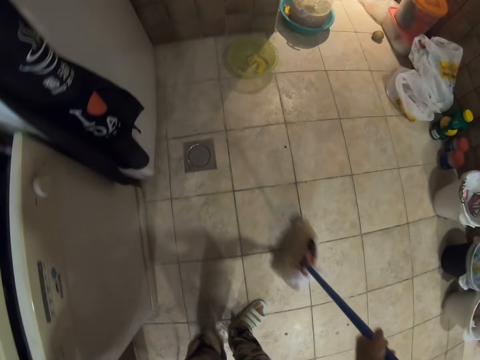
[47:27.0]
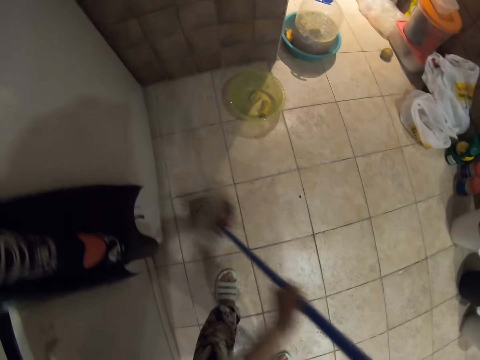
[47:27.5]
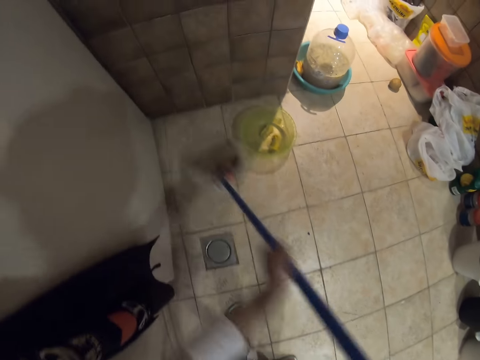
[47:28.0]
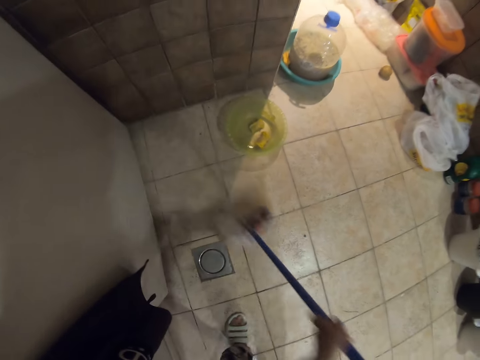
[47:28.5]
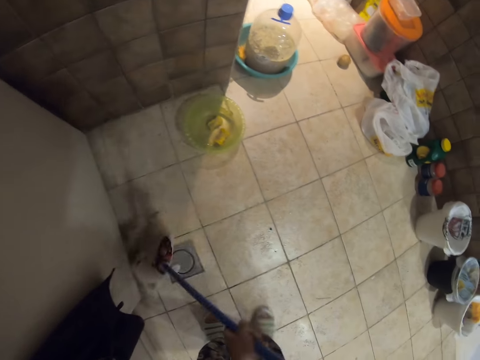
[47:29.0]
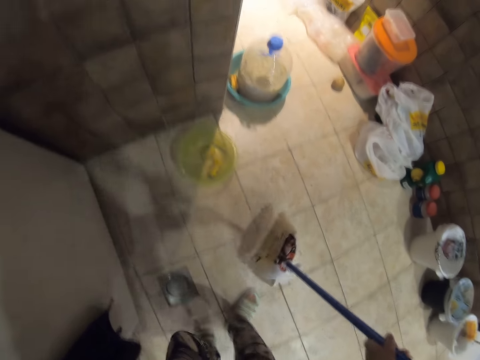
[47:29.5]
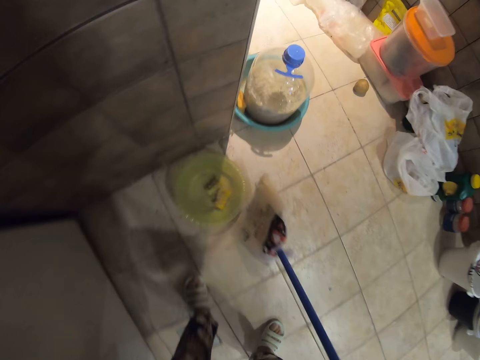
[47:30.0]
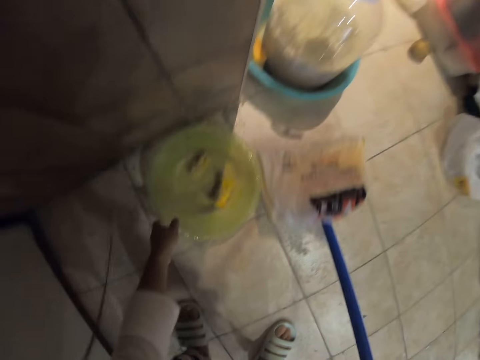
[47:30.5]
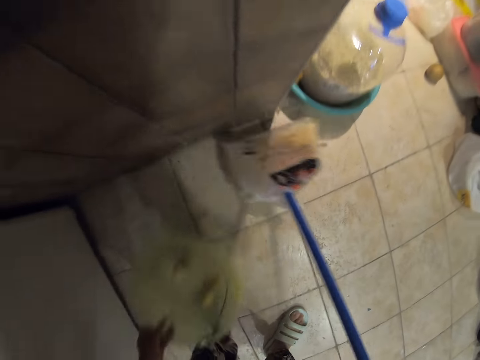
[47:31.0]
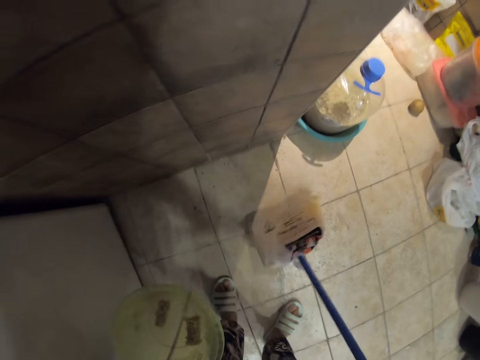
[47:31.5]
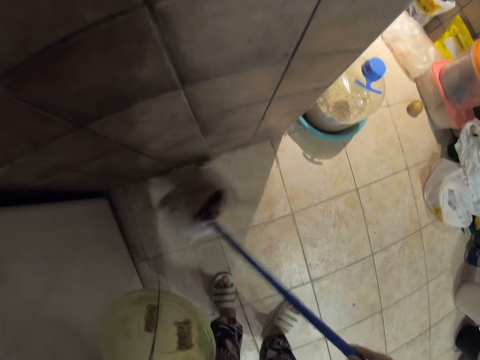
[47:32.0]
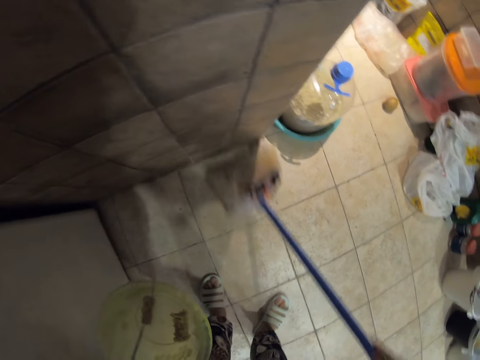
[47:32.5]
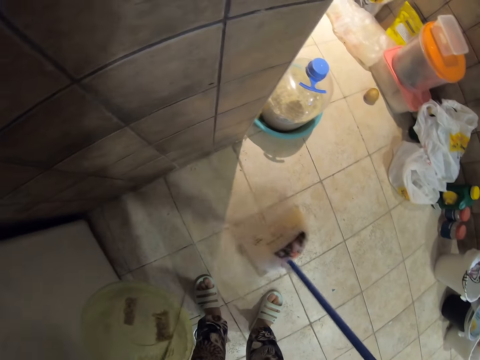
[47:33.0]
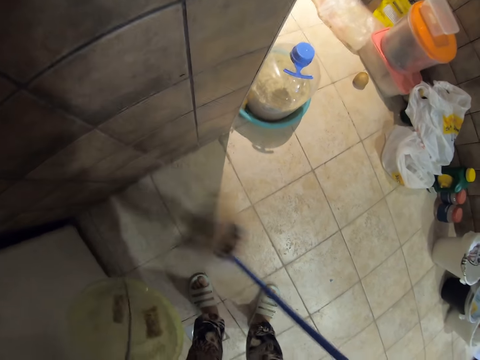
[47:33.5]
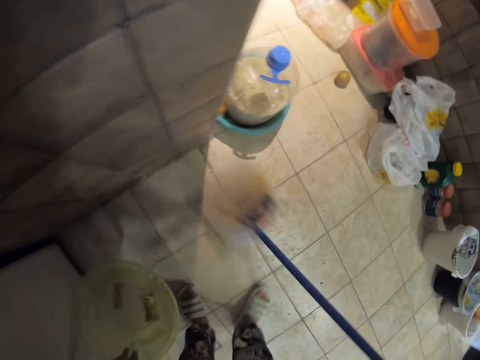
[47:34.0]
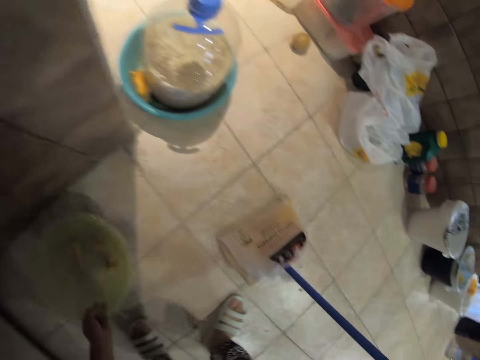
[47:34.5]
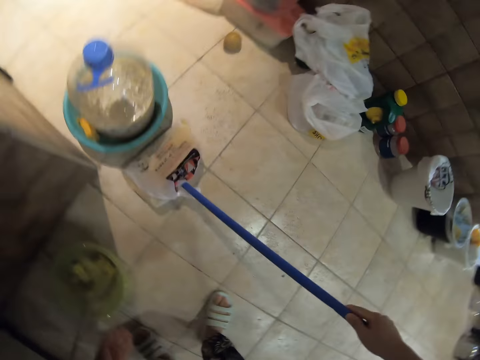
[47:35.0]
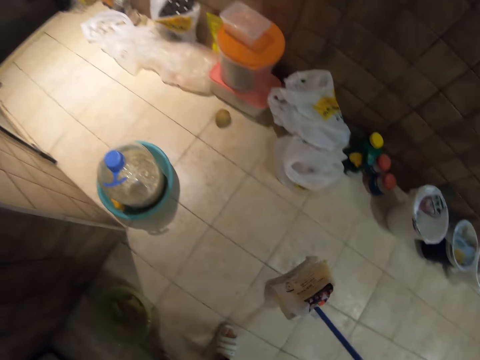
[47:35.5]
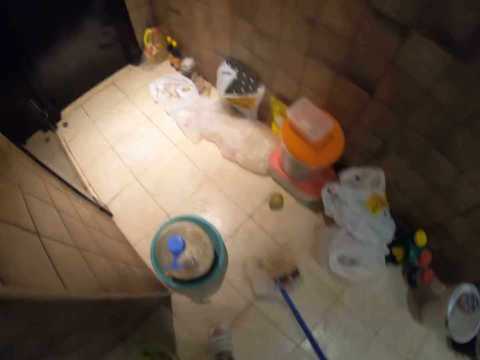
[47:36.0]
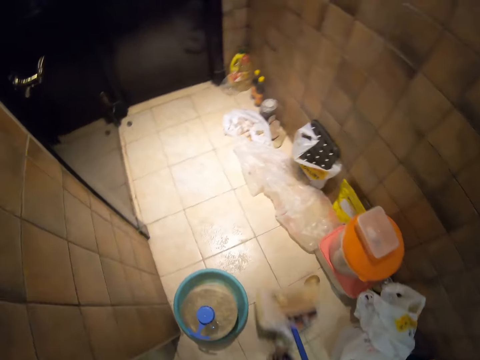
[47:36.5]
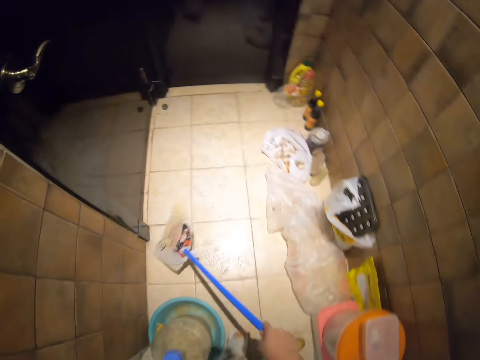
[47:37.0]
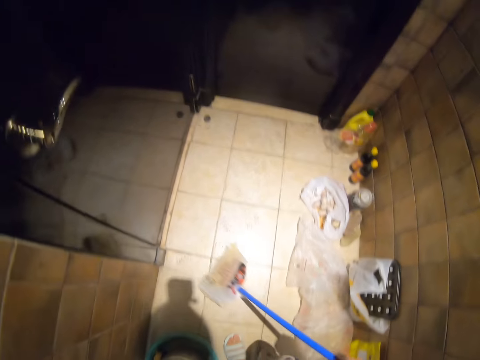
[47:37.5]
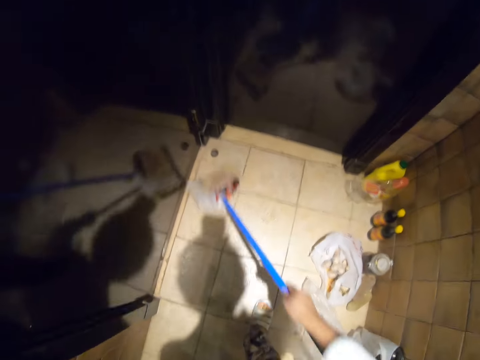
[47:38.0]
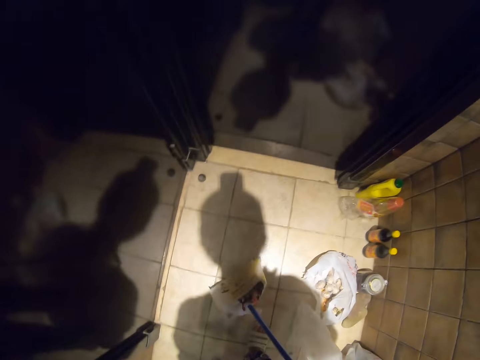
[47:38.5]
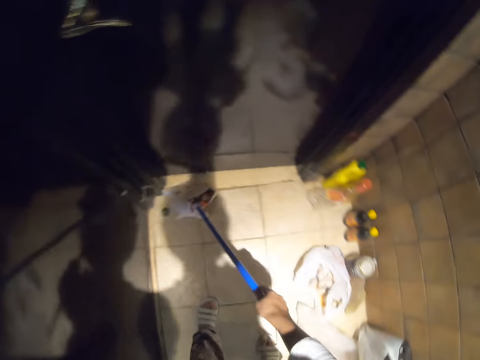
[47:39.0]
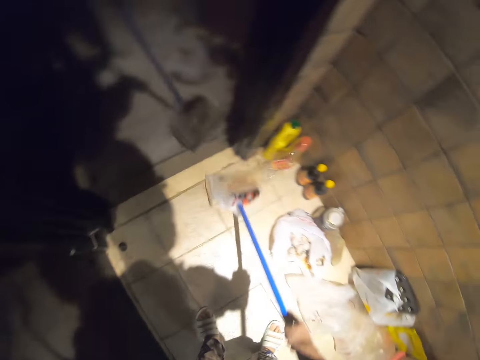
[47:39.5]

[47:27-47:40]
The camera wearer pushes a basin. They sweep the floor. They push the basin. They pick up the basin while sweeping. They sweep the floor. They put down the basin while sweeping. They sweep the floor.

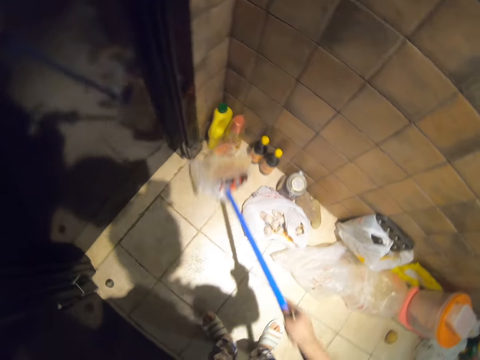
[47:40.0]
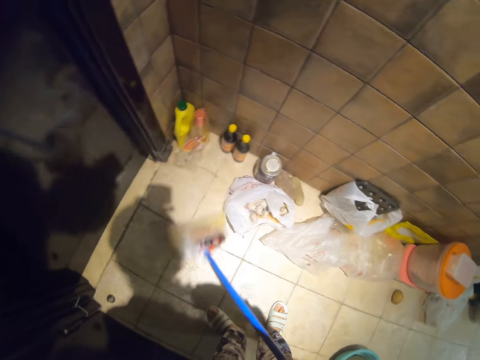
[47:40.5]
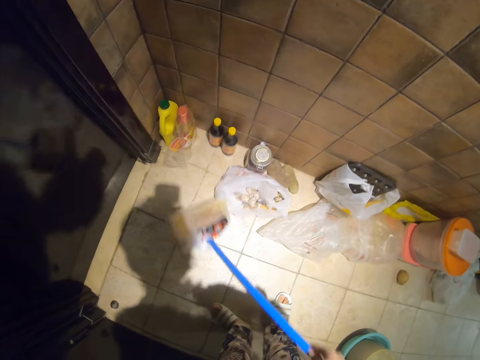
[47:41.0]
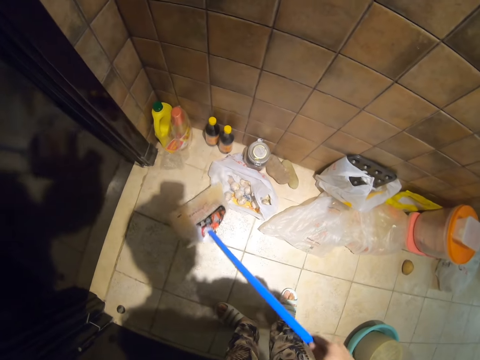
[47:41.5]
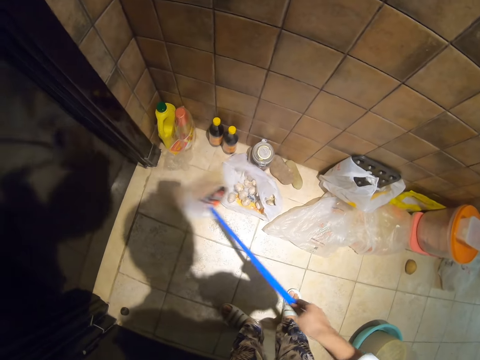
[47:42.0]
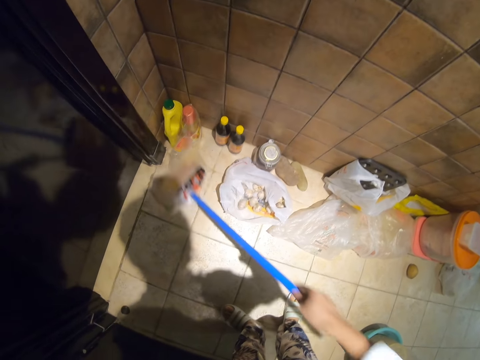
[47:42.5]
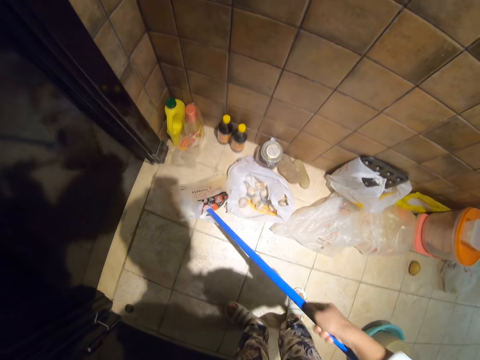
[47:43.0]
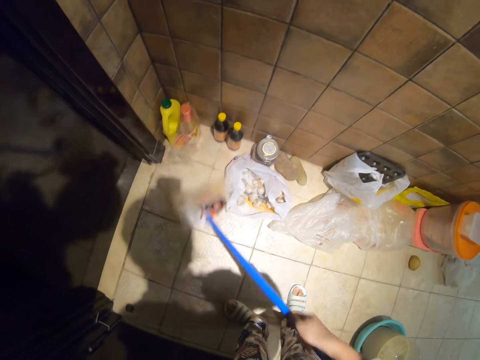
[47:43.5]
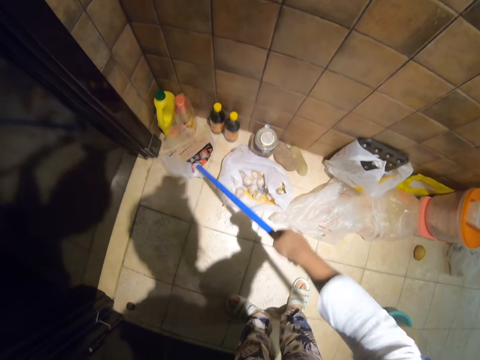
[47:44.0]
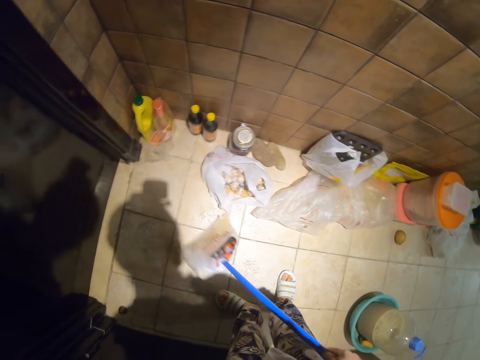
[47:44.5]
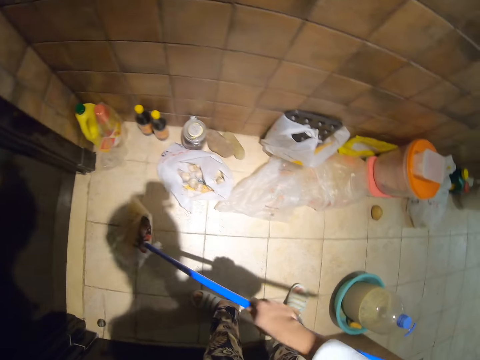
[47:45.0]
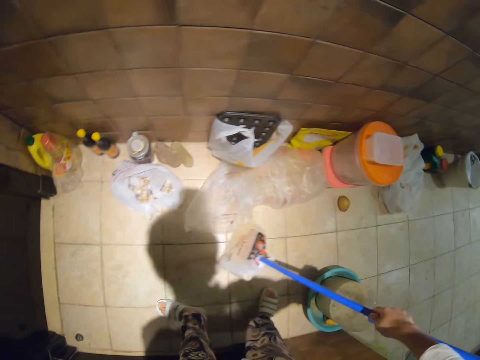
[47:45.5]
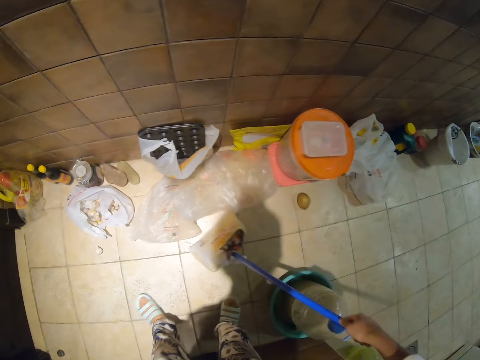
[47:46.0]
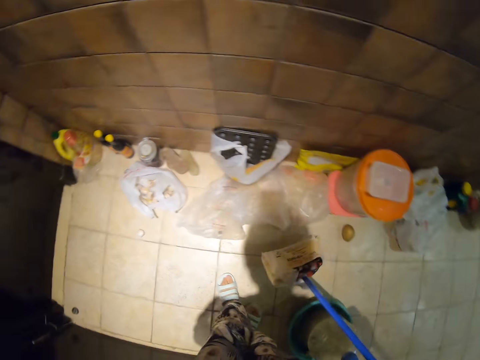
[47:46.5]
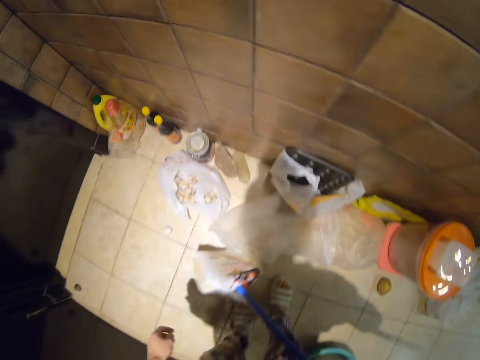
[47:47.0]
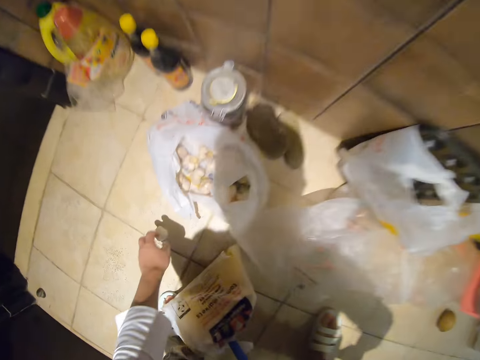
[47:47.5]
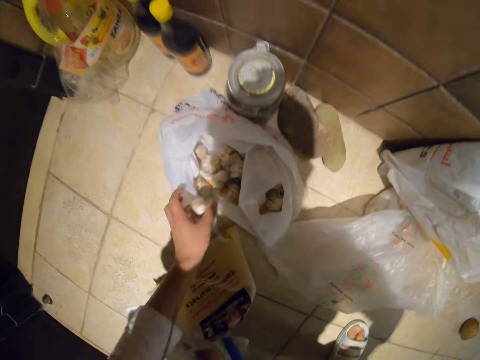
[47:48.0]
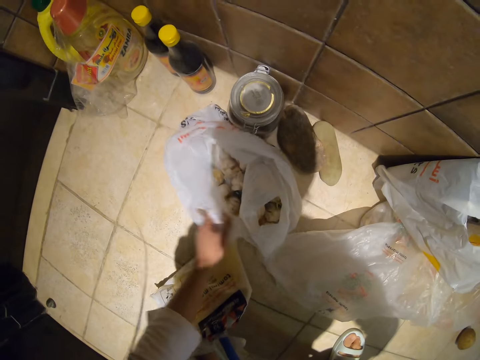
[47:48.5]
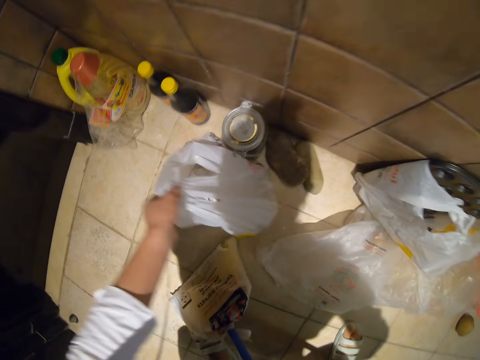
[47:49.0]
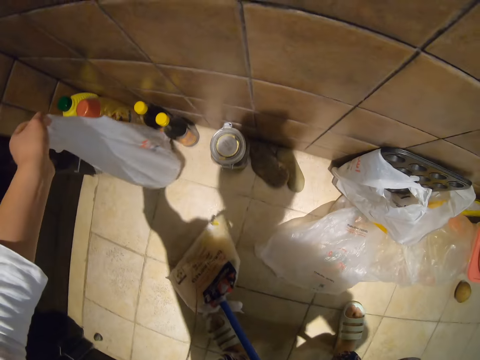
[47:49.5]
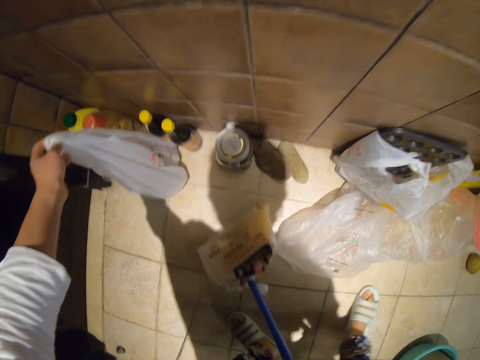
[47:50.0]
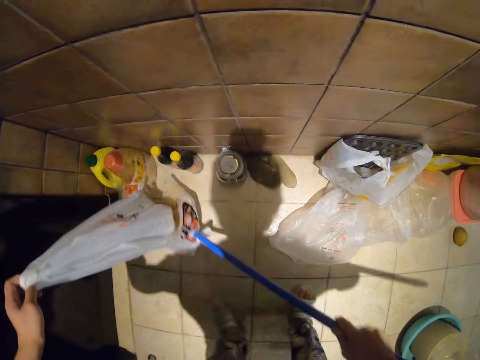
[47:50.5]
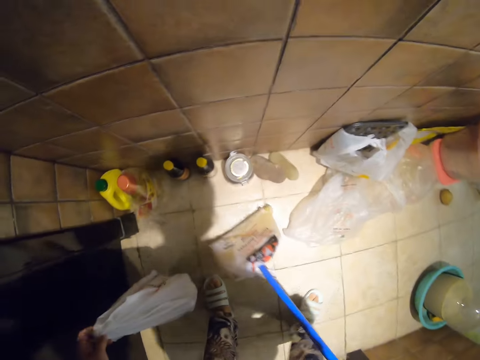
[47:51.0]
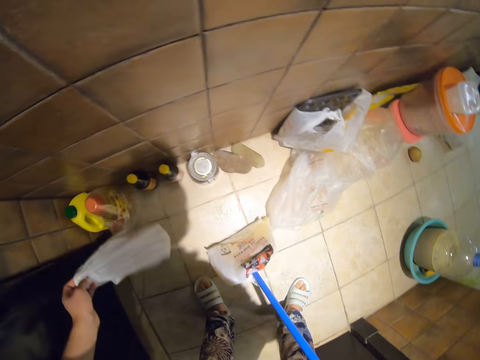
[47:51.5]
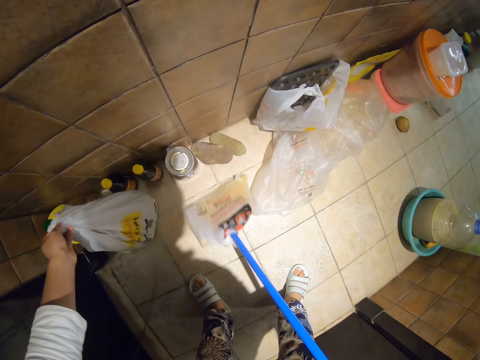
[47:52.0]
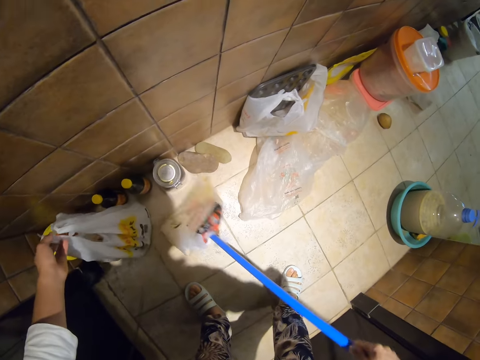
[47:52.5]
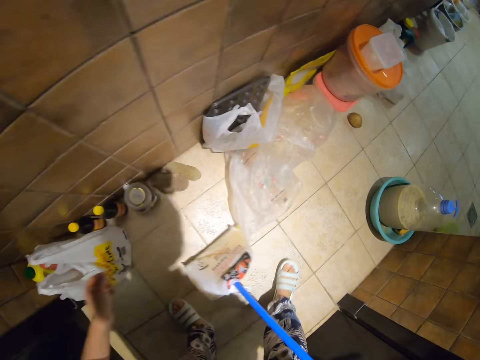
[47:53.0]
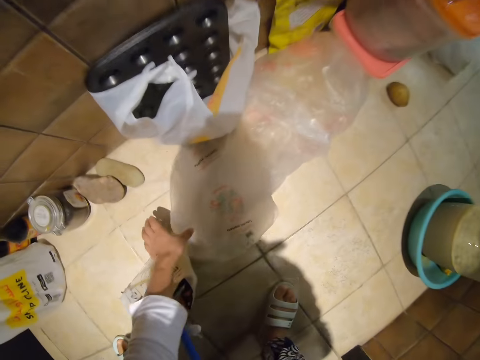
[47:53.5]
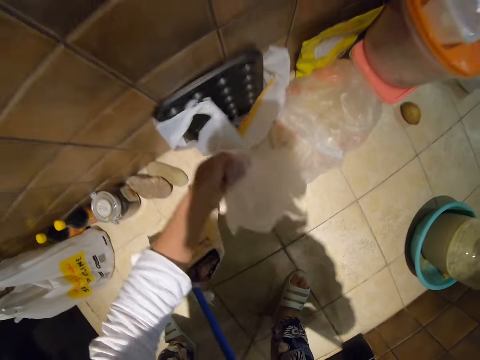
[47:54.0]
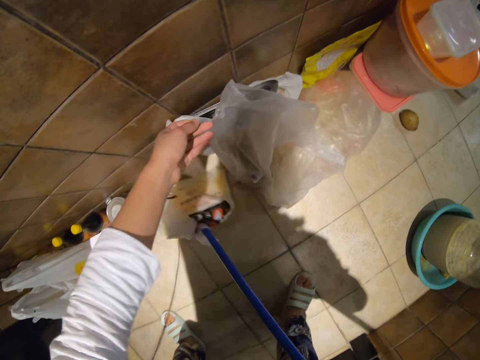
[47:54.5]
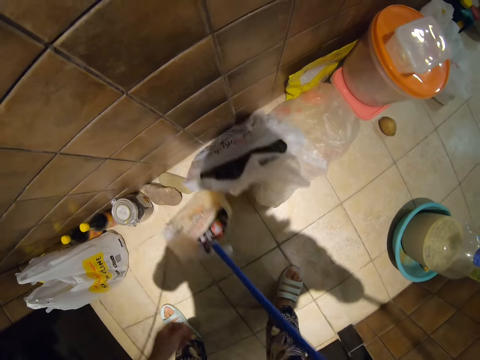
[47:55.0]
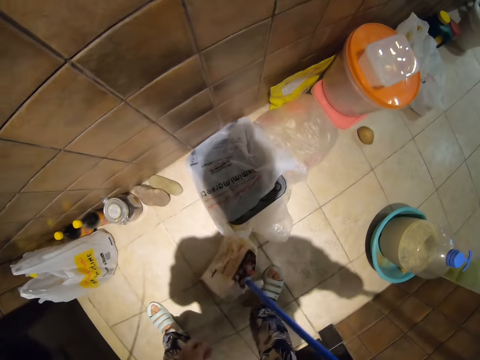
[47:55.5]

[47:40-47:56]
The camera wearer pushes a nylon paper. They sweep the floor. They push the nylon paper. They push the nylon paper again. They sweep the floor. They pick up a garlic and put it inside a polythene or nylon bag. They pick up the nylon bag. They put down the polythene bag with the garlic. They sweep the floor. They put down the nylon paper. They pick up the nylon bag. They arrange some paper bags. They sweep the floor.
